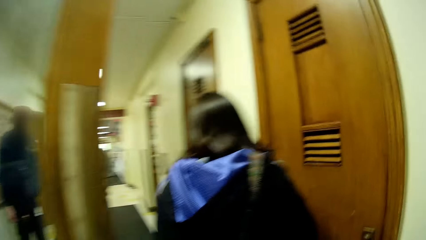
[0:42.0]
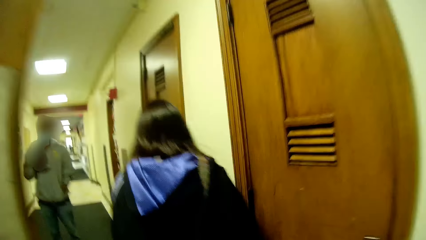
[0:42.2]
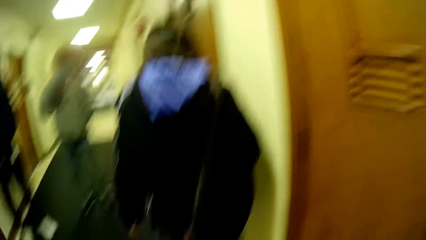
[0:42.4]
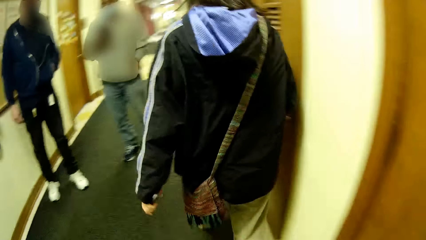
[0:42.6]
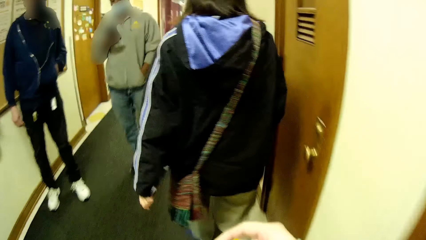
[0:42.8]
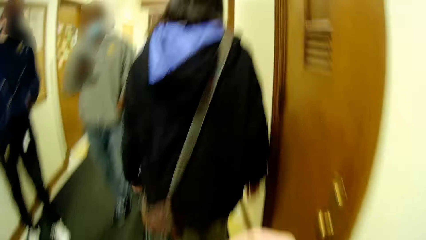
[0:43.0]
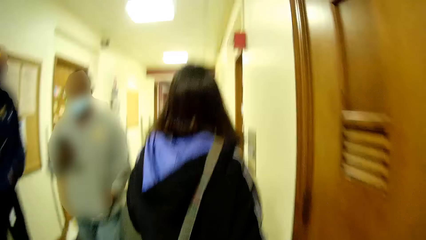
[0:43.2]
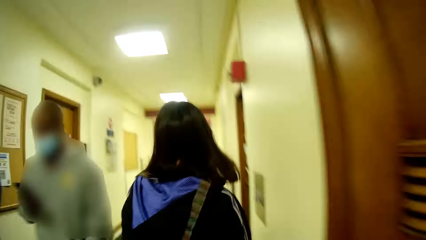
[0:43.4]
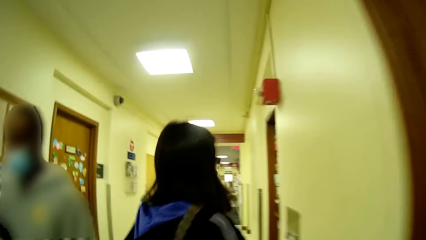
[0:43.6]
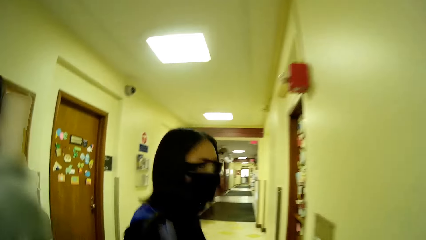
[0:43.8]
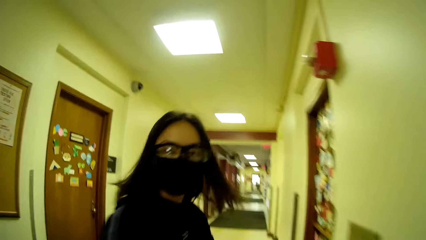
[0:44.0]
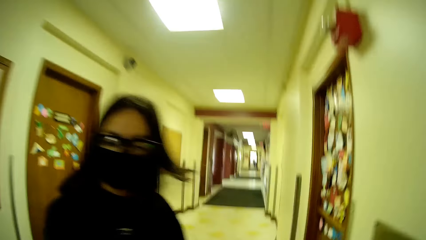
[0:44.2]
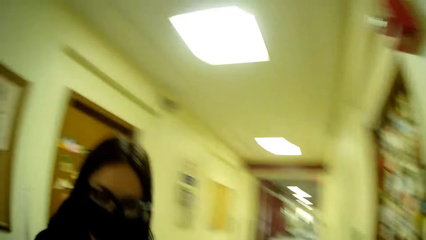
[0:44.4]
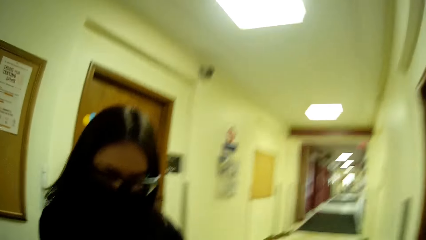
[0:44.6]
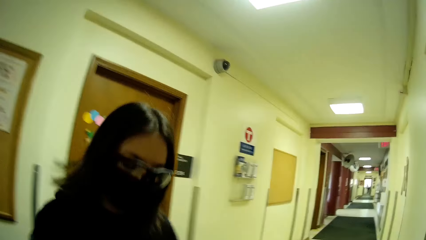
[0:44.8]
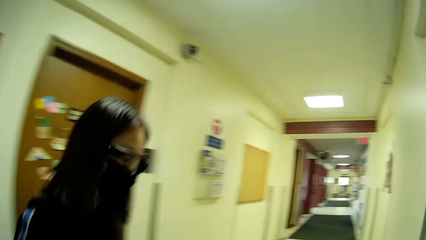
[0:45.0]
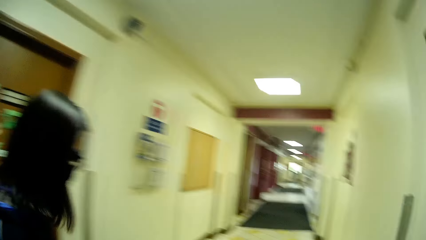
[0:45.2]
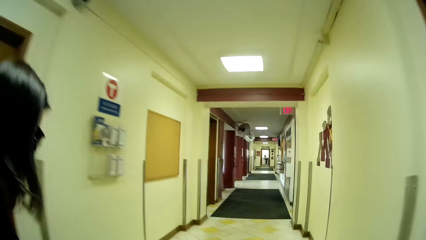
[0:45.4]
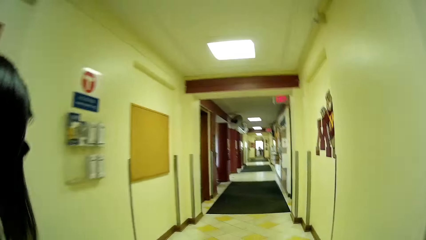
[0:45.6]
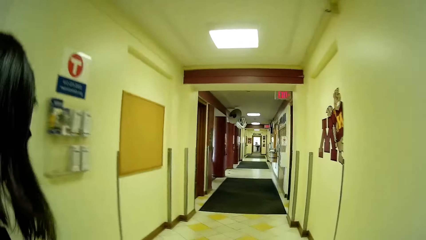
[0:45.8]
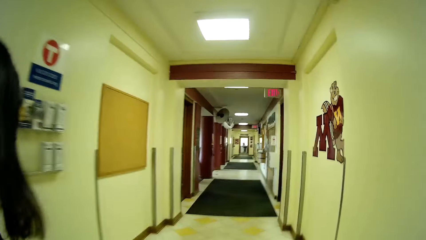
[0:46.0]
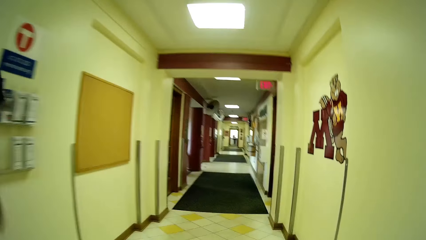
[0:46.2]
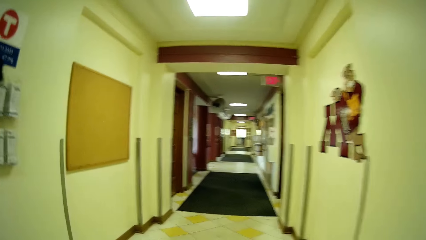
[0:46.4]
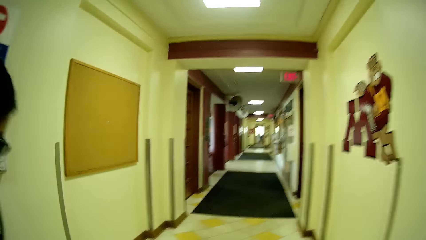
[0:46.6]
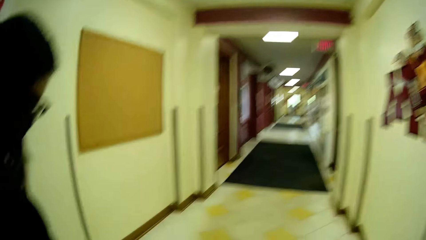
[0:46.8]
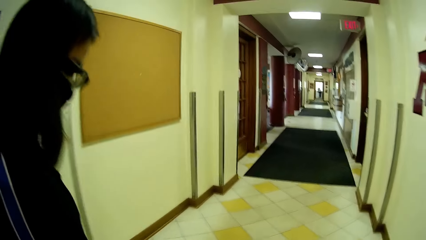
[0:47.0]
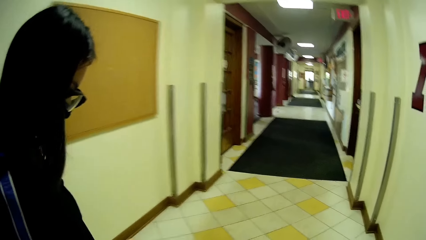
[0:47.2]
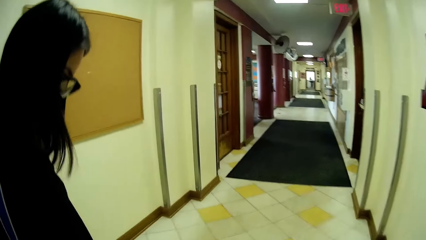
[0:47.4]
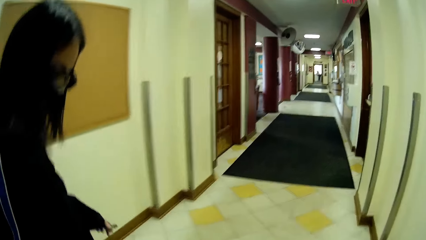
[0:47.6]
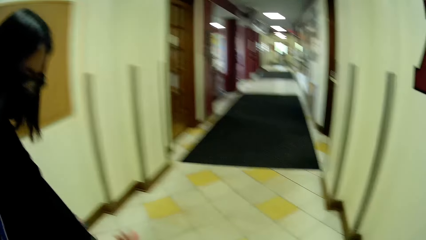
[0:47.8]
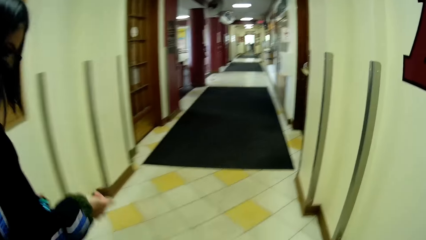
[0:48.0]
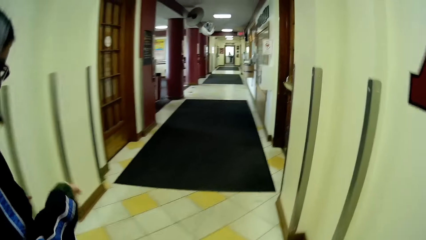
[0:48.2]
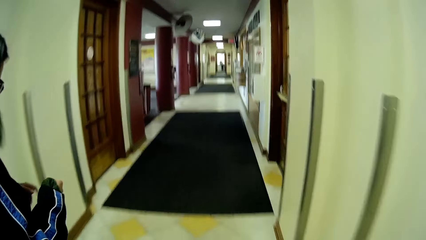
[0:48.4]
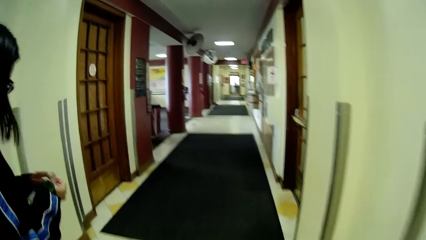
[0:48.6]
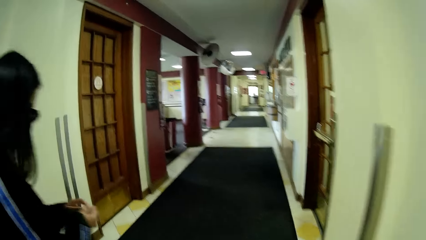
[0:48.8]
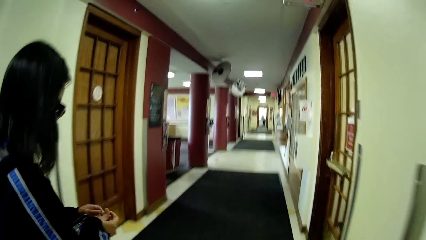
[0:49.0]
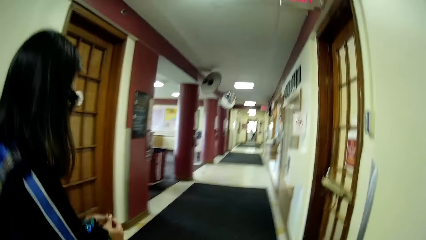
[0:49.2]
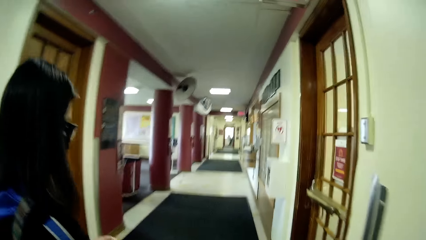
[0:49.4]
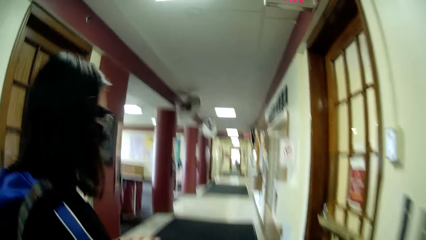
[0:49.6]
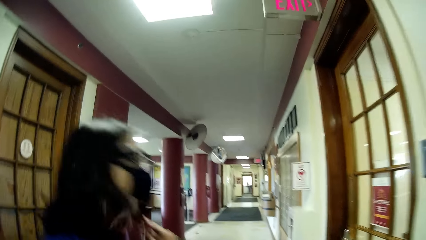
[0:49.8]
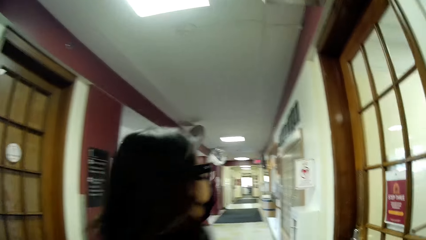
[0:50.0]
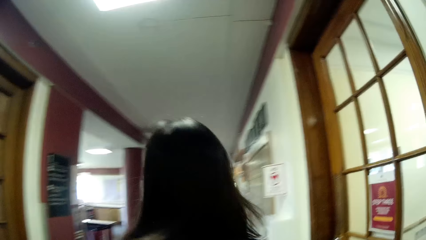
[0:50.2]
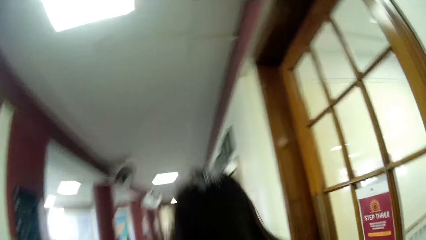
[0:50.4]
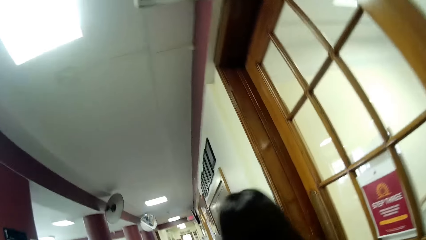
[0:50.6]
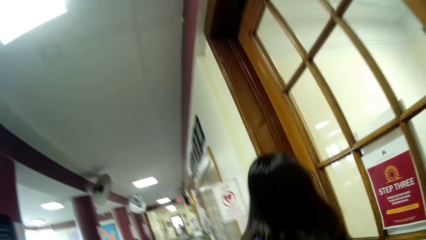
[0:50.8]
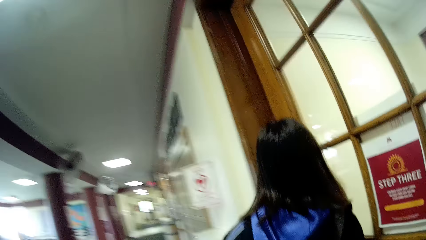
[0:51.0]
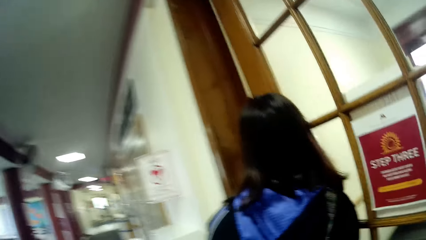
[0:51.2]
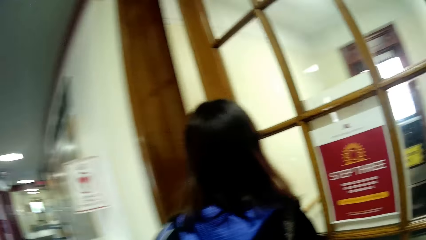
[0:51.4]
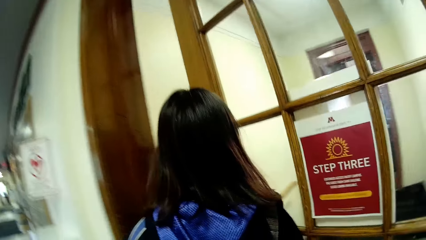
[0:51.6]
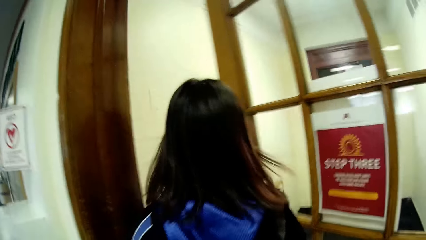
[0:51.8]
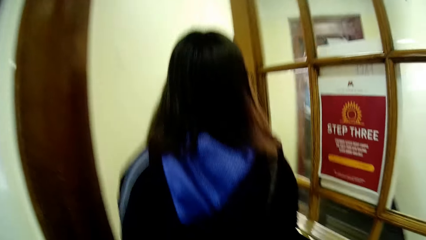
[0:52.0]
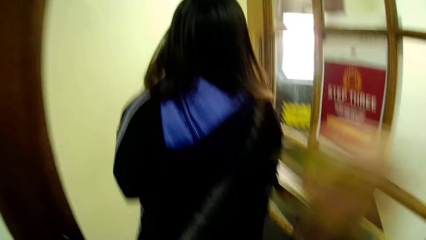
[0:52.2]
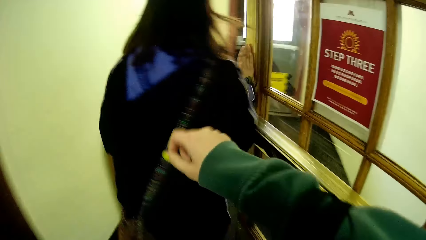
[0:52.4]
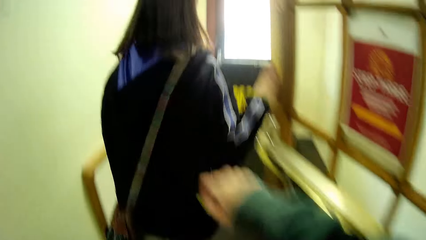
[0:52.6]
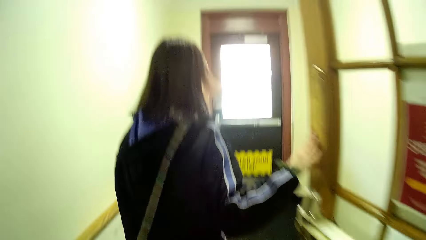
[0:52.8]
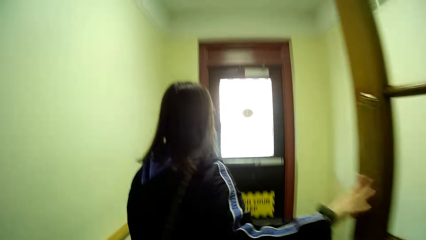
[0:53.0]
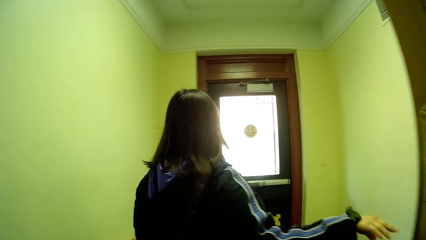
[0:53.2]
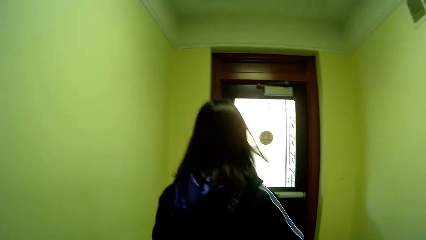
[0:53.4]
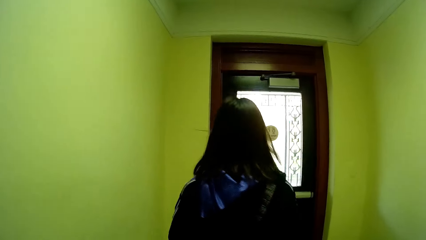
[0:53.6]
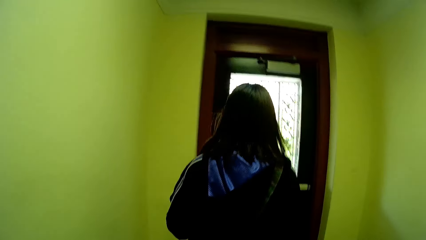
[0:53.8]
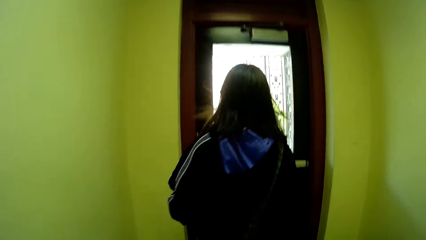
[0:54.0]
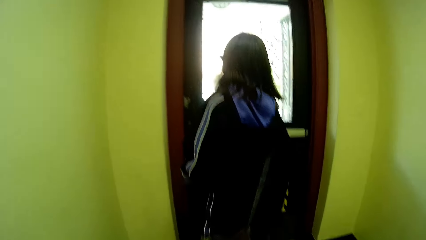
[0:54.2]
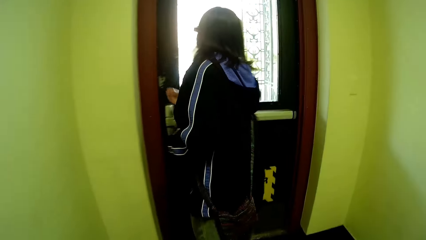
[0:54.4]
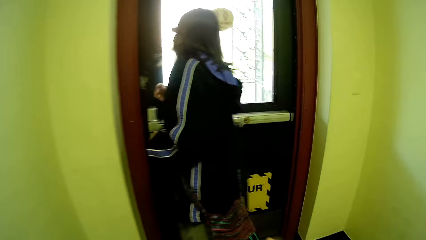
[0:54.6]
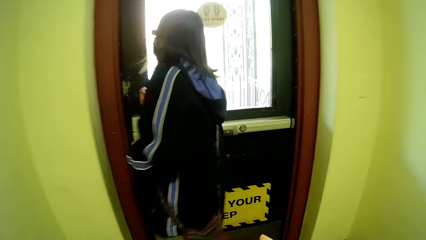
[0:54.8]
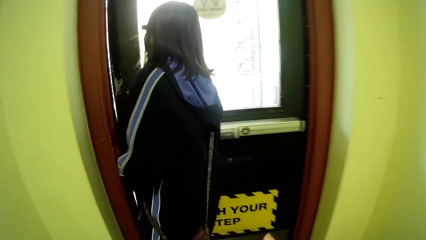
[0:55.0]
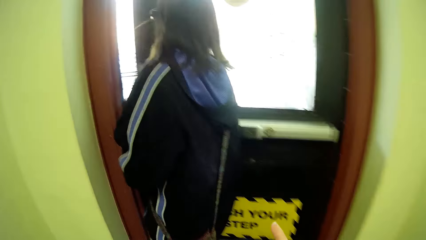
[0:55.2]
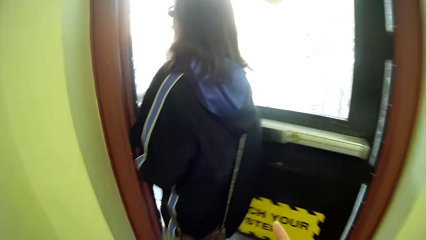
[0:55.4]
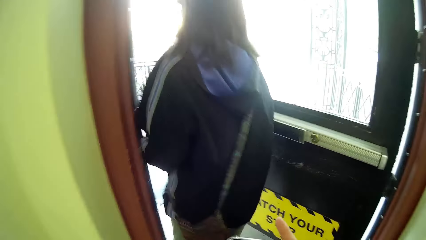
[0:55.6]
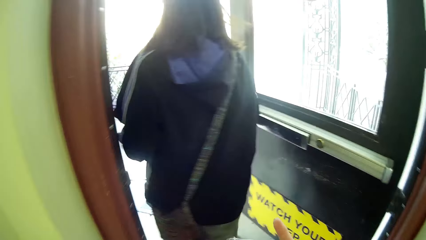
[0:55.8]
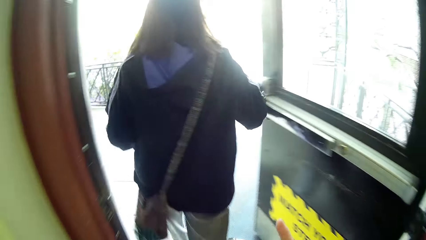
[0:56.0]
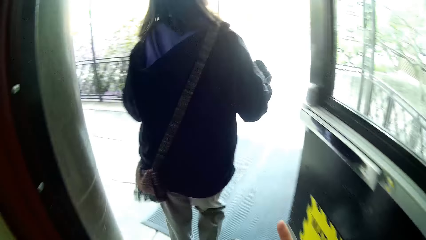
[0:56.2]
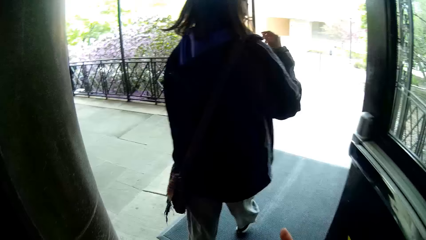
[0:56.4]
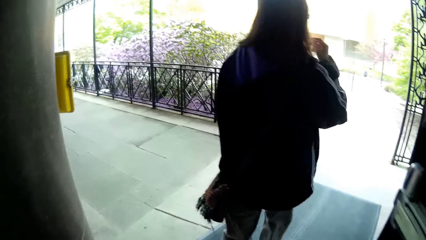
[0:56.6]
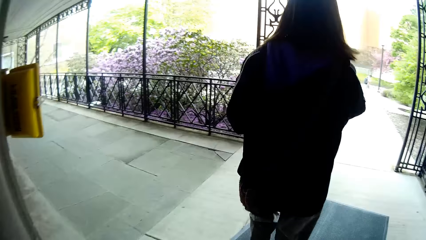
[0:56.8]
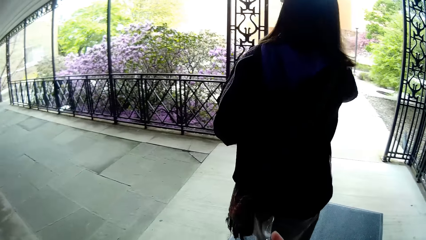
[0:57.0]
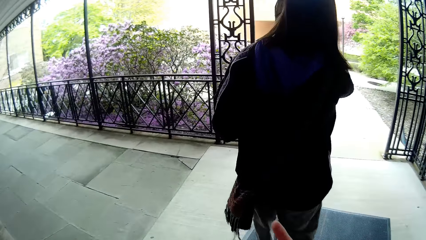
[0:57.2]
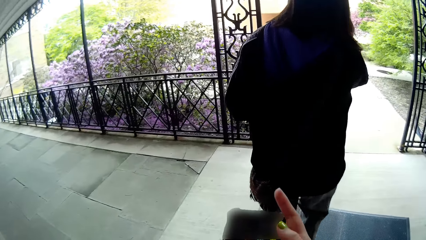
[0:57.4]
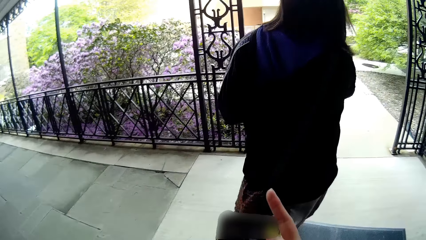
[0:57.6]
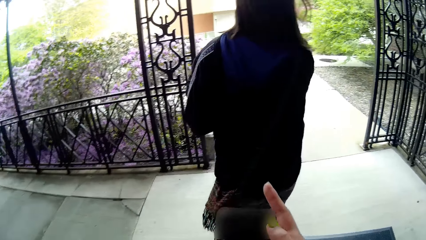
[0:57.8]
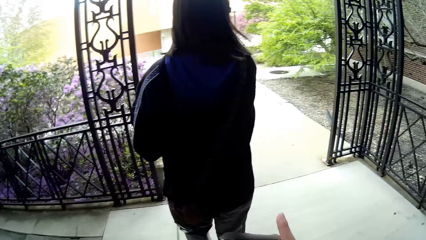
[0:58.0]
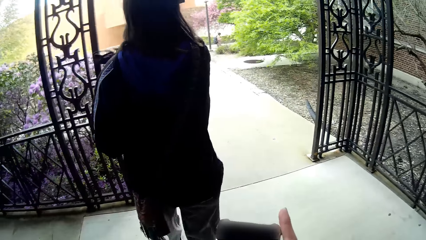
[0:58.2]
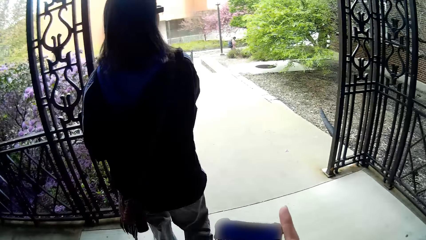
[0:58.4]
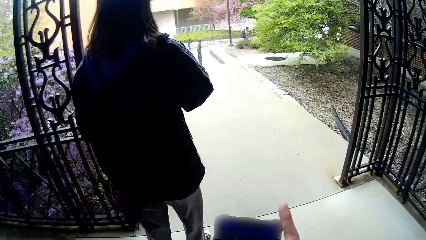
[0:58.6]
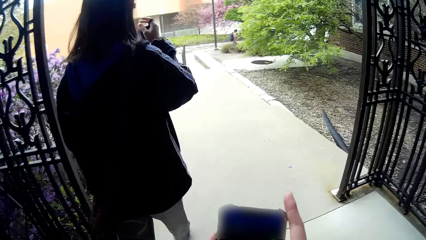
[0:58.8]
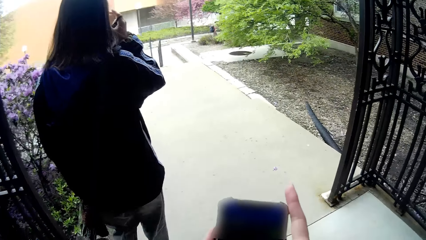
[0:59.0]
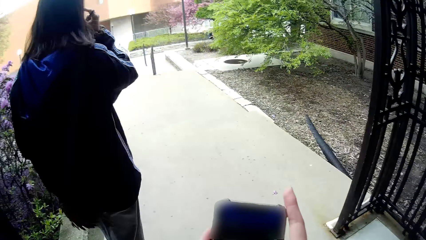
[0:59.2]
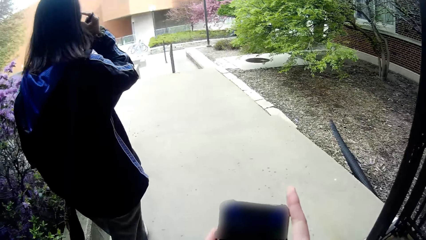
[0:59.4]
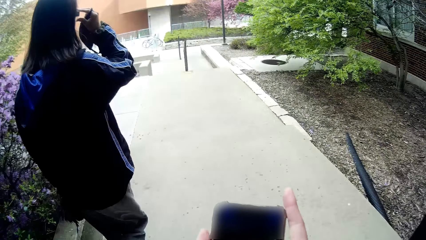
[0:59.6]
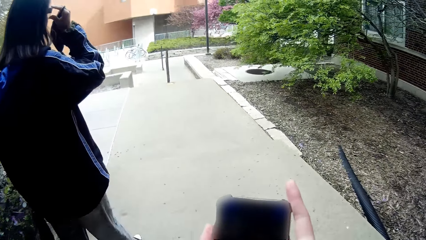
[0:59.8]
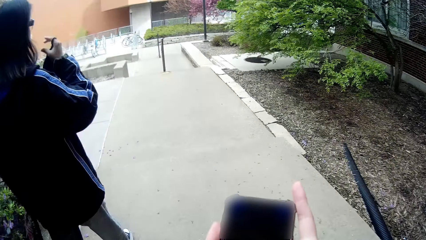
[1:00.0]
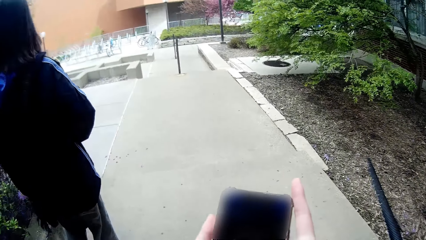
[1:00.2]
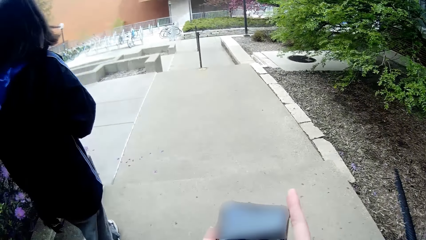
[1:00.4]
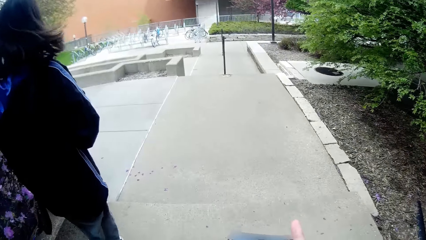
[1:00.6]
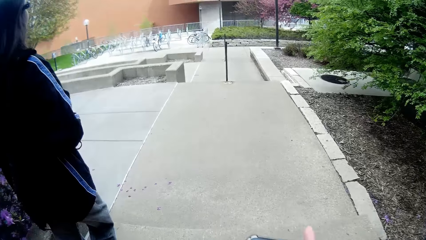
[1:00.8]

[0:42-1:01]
The camera wearer walks past a man and another man. The woman interacts with the camera wearer. The woman opens a door with her right hand. She opens the door with her right hand again. The camera wearer goes out of the building. They walk outside and look at the phone. They press the phone with both hands.
